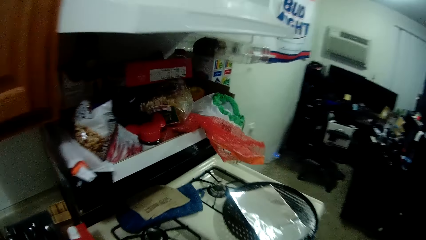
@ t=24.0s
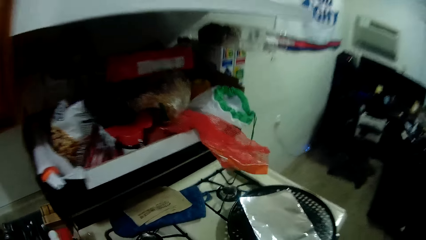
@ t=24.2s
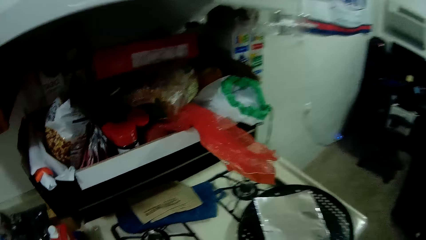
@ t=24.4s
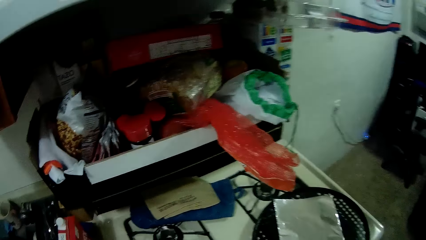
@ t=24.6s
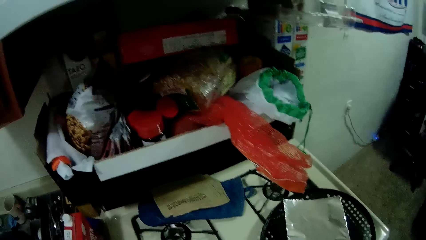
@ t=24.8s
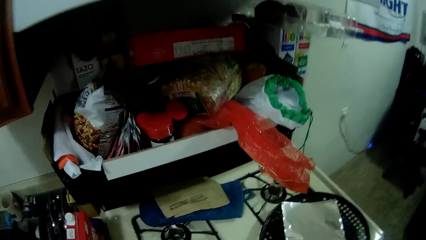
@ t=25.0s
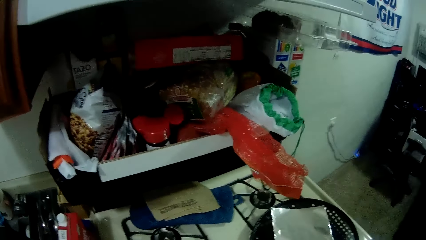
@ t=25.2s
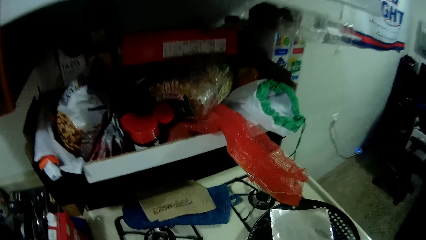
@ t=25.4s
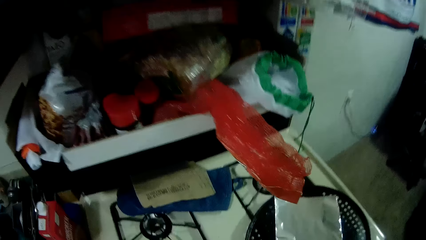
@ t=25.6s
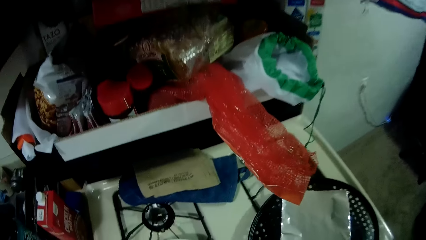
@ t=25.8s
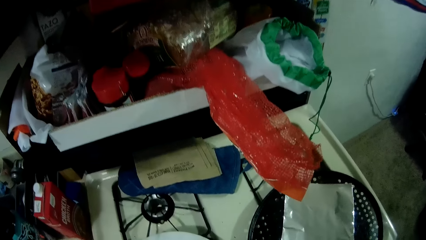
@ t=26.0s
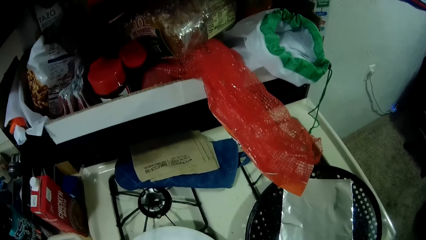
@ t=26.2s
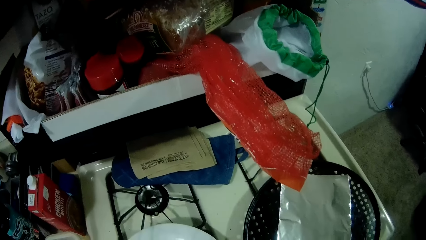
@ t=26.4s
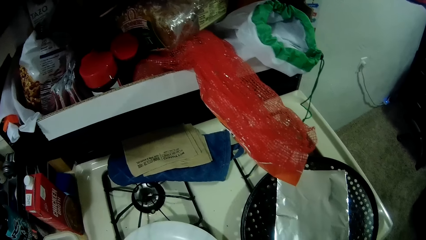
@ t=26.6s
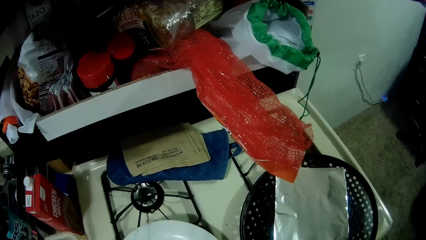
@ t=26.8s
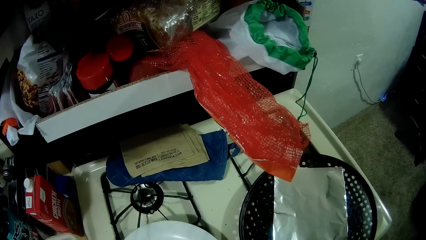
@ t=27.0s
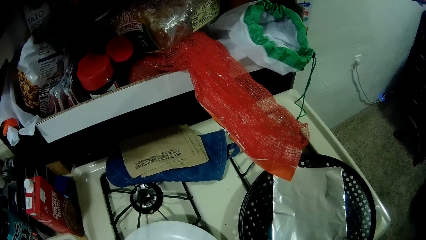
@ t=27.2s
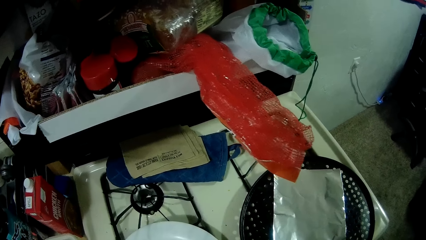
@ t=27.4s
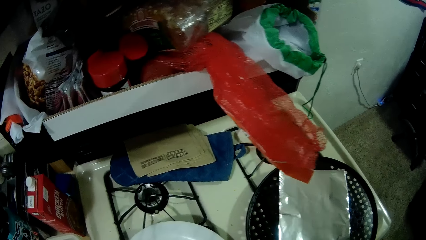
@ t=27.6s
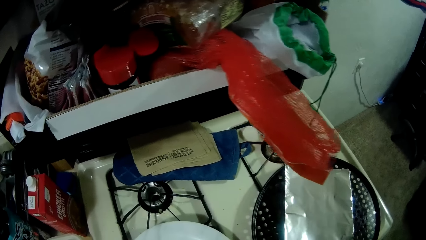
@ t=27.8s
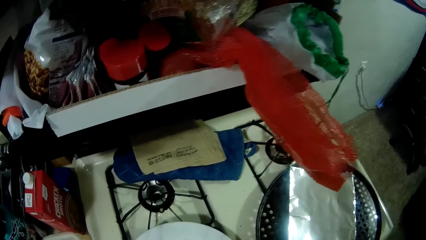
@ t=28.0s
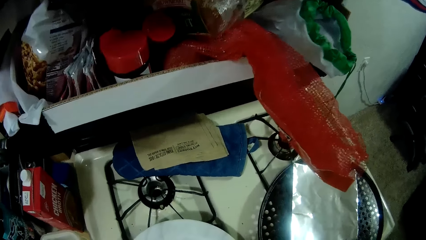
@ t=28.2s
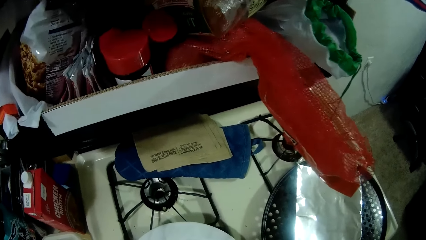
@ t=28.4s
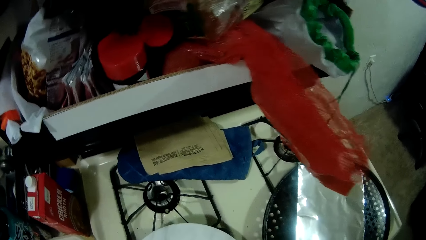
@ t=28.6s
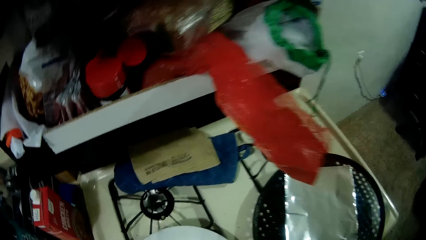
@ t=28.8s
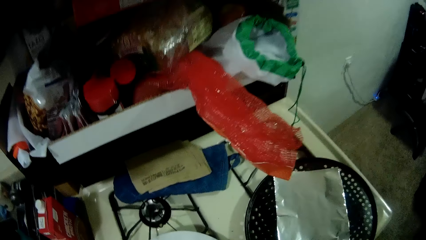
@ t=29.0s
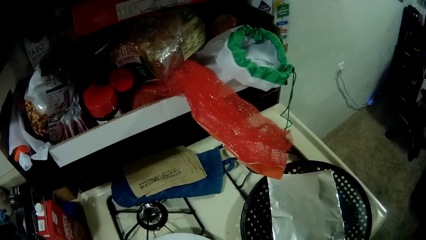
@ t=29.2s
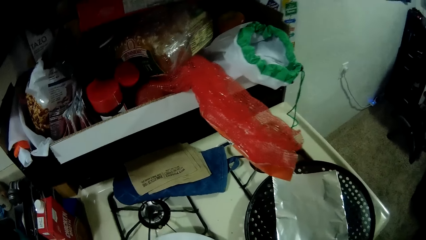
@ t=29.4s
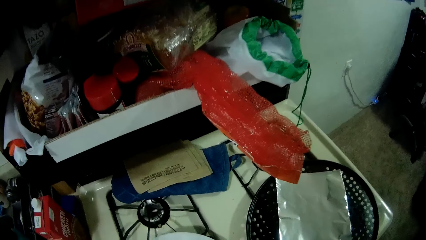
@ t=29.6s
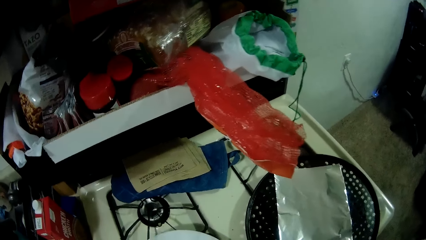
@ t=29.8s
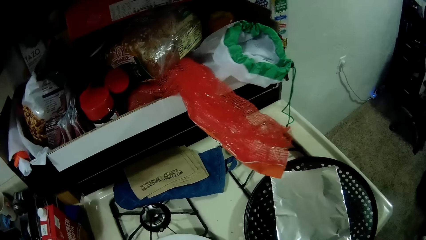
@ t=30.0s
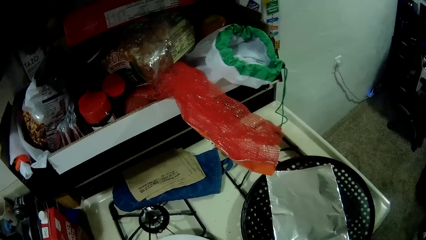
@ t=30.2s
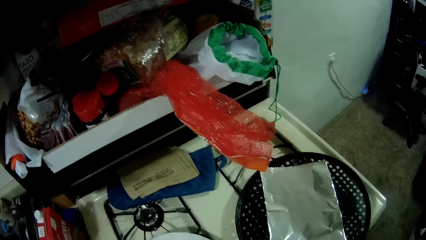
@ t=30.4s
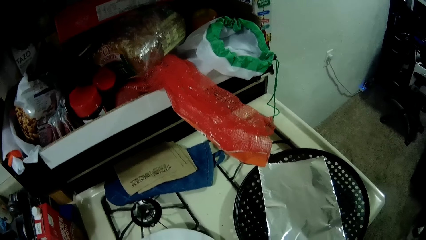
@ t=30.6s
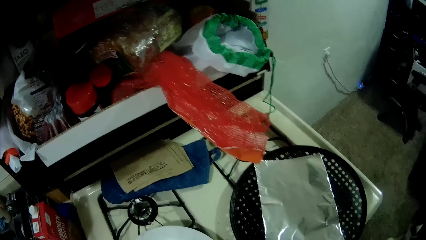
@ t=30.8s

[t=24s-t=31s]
The camera wearer looks around.

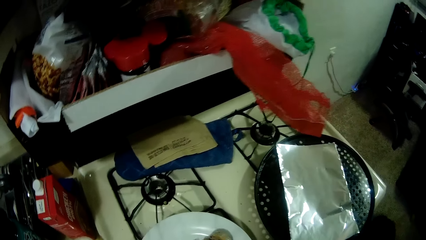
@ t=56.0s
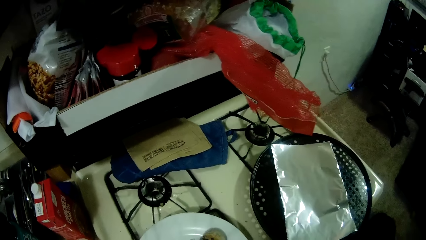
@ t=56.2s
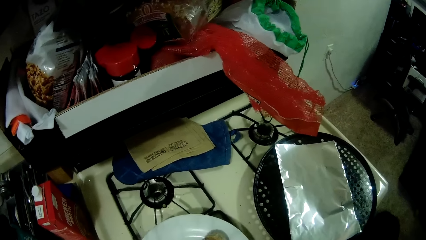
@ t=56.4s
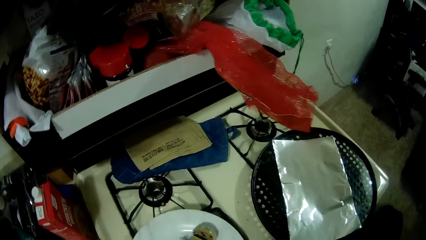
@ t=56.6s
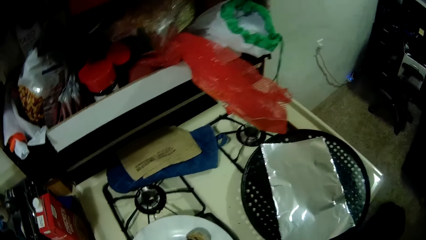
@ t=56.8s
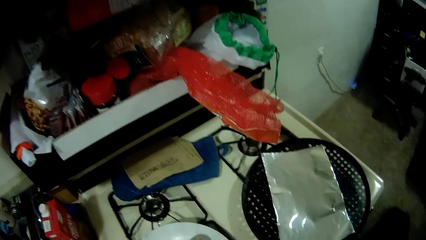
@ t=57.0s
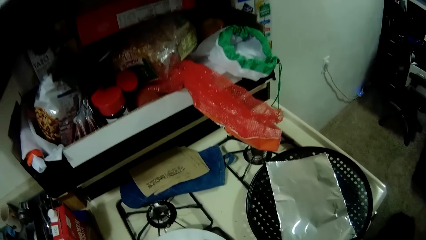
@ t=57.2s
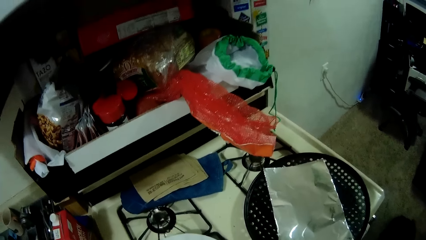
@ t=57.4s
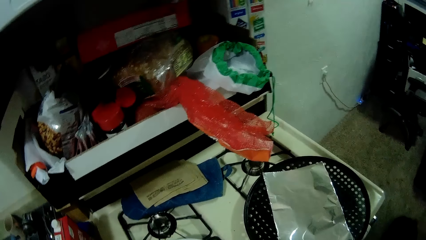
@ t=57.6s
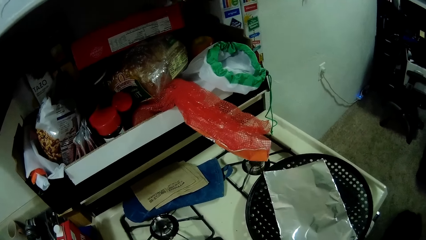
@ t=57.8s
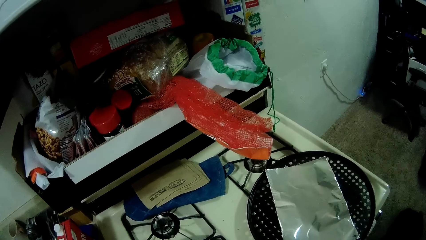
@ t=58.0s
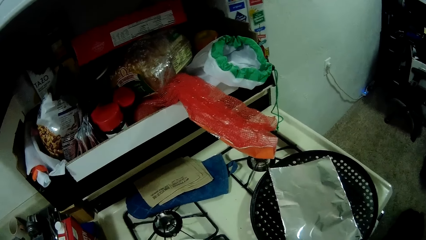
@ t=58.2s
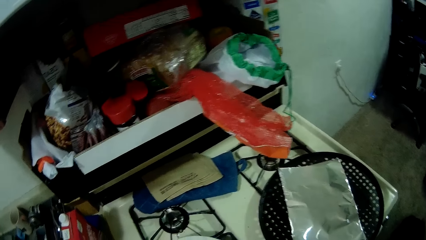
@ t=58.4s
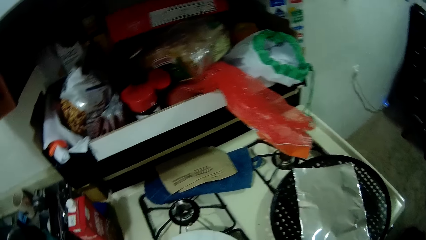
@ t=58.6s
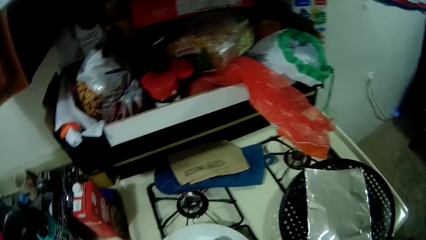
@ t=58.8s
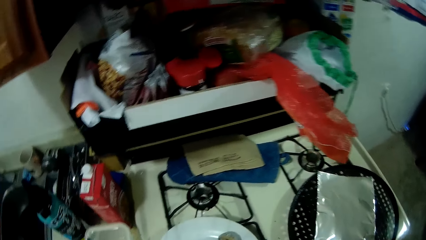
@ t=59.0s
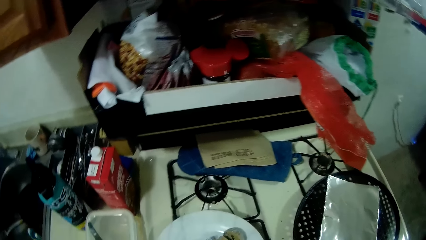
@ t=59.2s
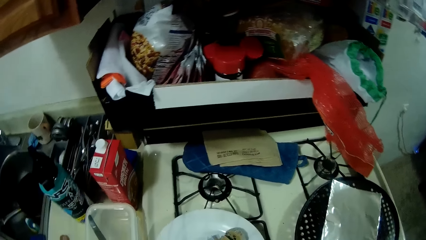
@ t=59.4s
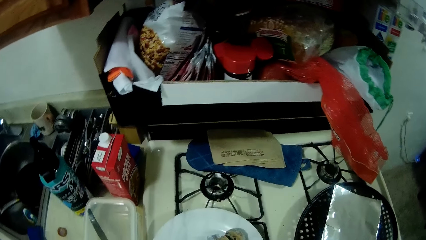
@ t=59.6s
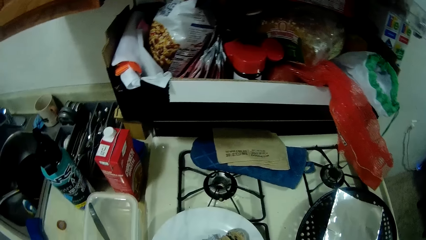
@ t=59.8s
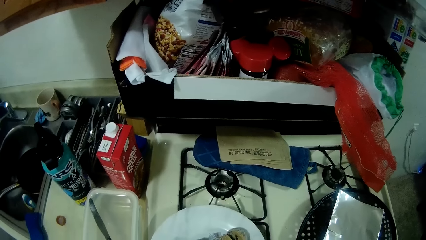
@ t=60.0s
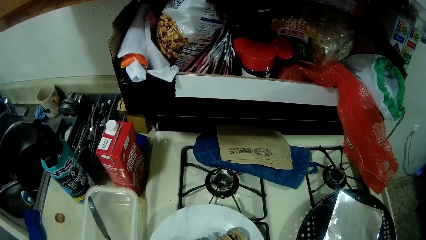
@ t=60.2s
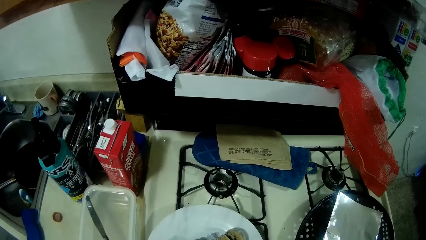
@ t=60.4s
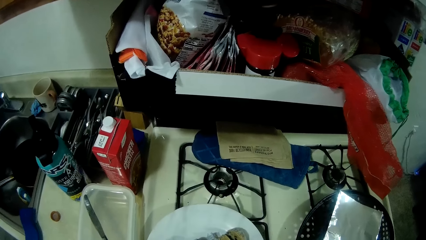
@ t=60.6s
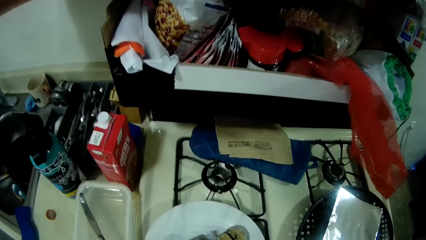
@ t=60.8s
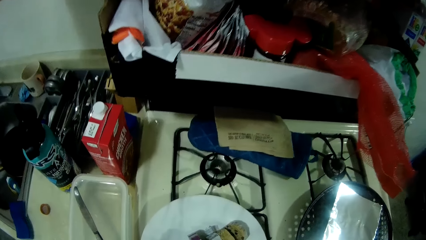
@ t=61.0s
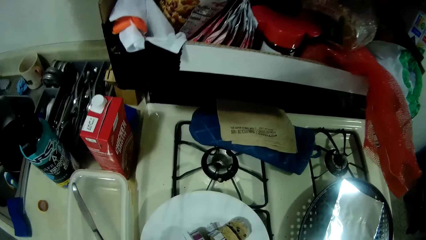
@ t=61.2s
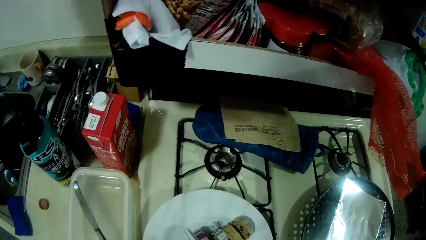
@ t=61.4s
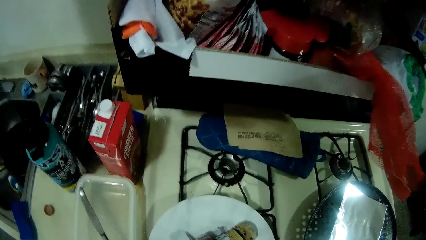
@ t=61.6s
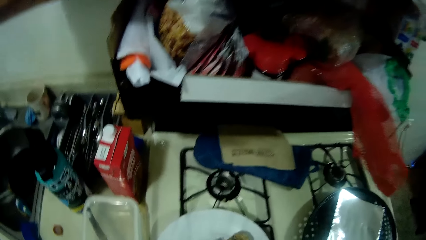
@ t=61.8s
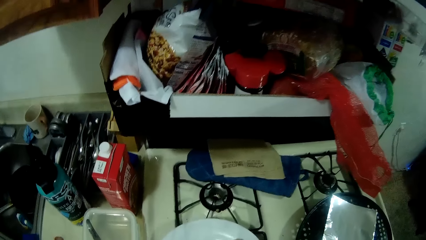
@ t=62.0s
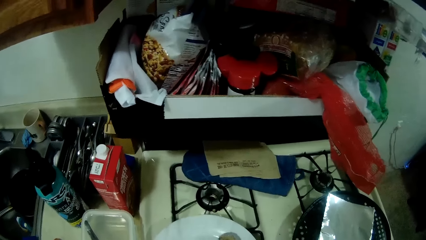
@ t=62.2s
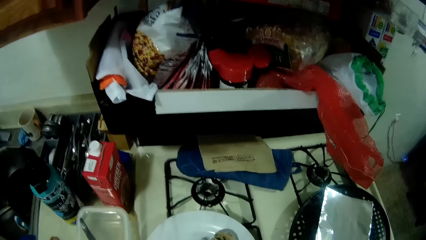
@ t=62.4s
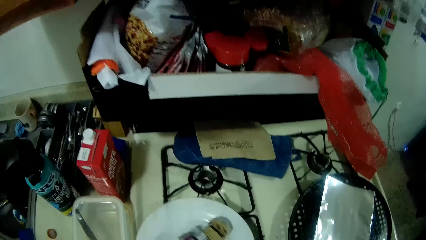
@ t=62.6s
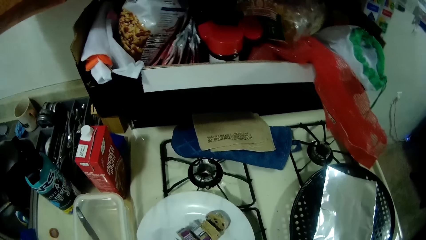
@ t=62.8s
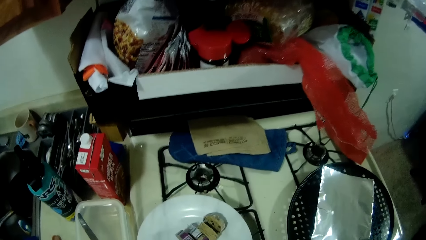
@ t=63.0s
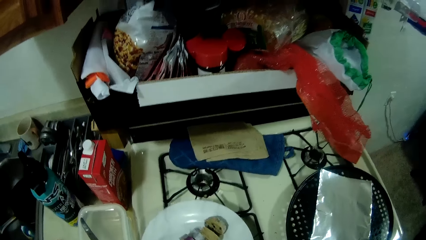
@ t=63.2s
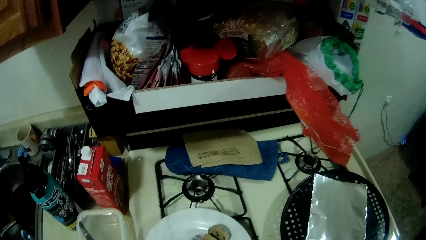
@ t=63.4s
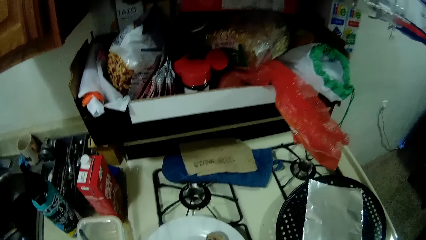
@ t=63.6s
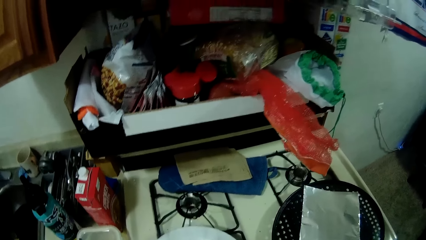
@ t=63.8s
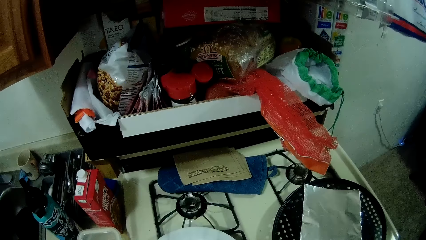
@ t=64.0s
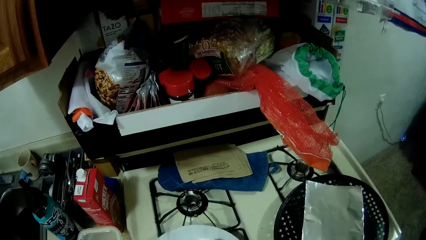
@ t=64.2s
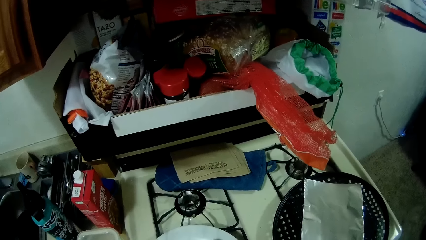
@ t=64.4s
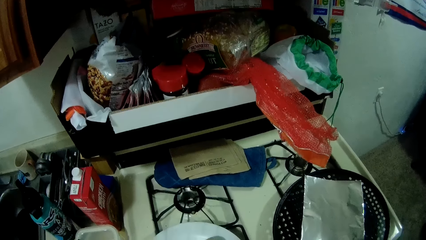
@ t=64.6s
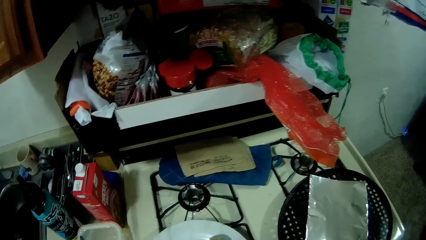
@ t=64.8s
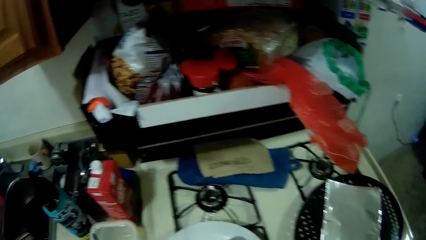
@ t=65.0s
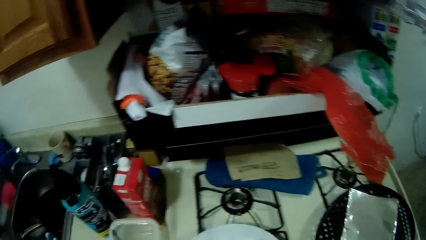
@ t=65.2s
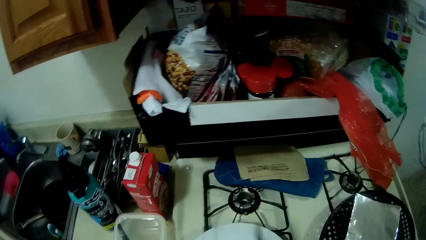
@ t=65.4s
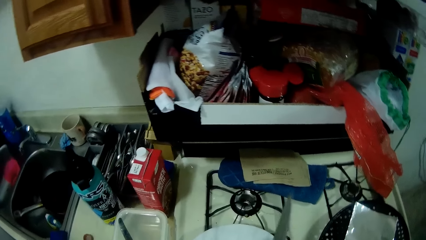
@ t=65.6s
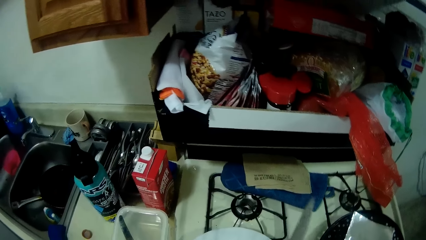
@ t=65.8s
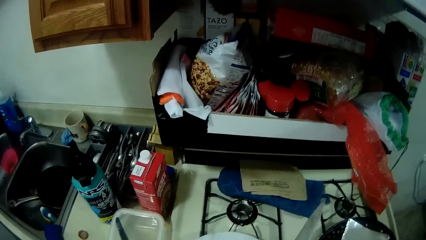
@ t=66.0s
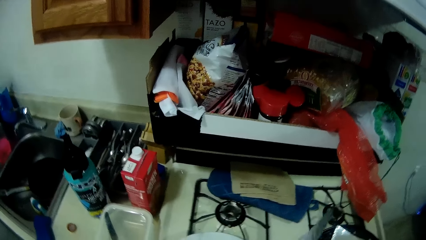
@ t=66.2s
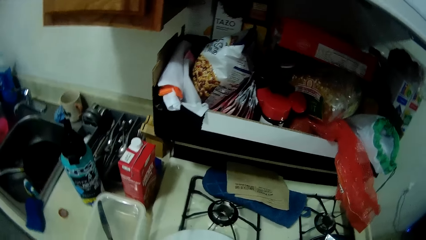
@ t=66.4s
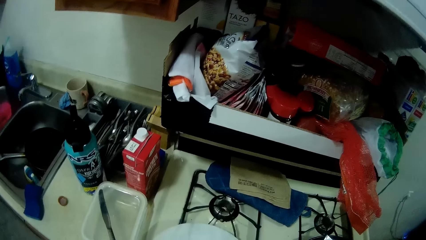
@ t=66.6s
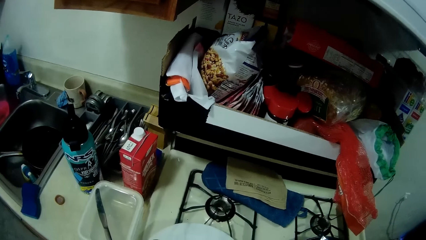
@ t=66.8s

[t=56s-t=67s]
The camera wearer cuts meat or pet roll food on the plate.
